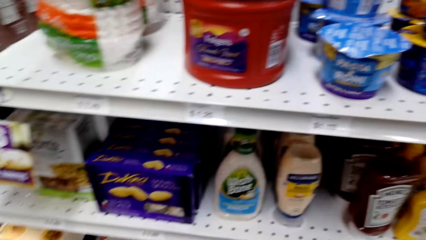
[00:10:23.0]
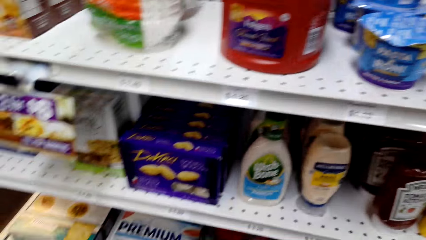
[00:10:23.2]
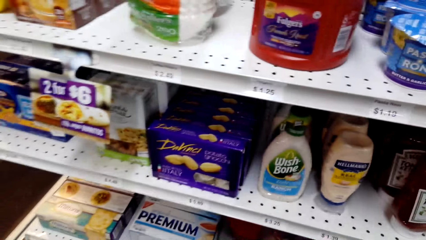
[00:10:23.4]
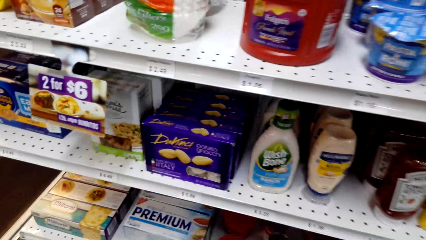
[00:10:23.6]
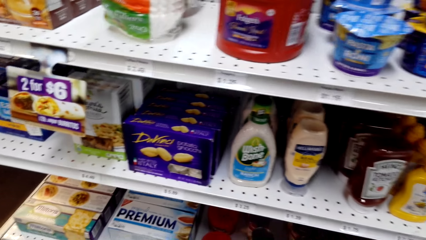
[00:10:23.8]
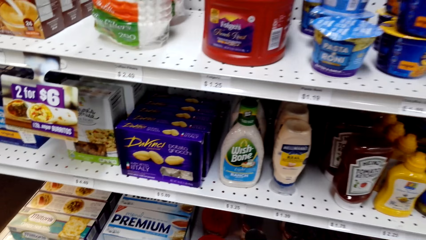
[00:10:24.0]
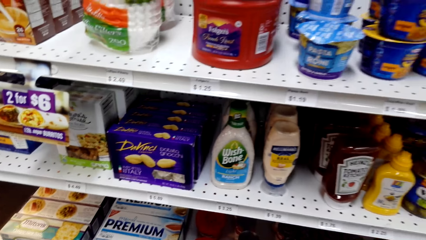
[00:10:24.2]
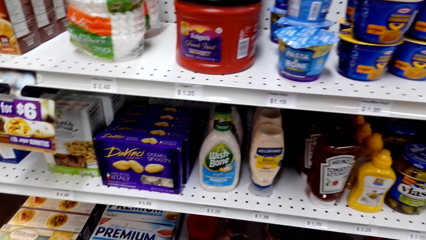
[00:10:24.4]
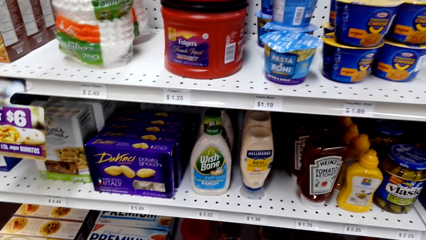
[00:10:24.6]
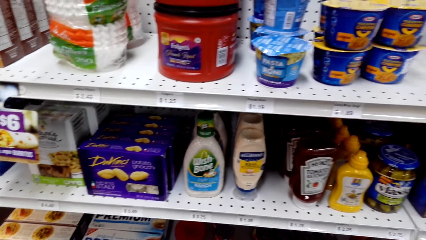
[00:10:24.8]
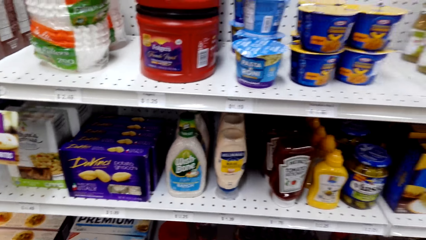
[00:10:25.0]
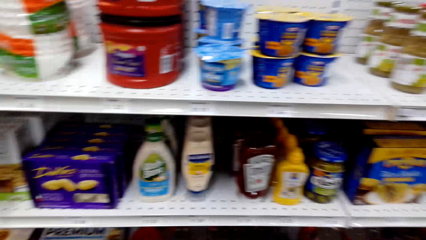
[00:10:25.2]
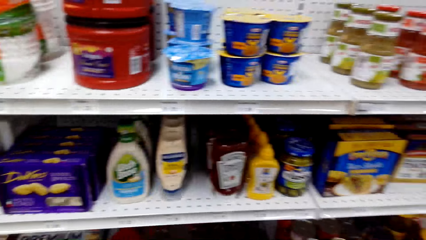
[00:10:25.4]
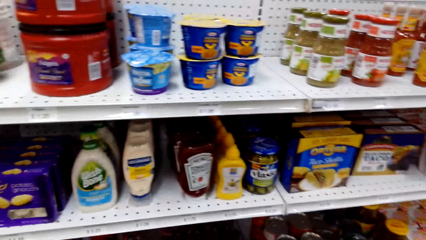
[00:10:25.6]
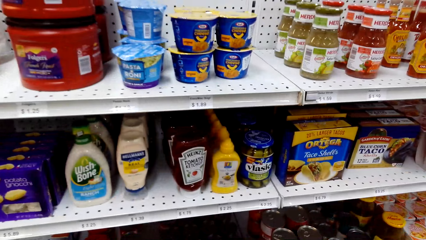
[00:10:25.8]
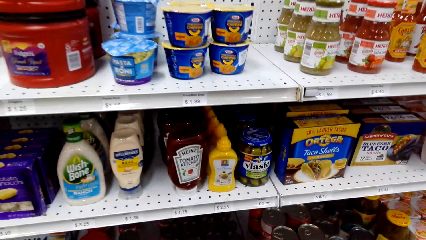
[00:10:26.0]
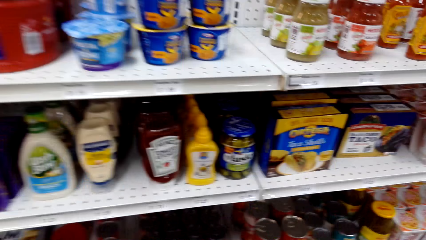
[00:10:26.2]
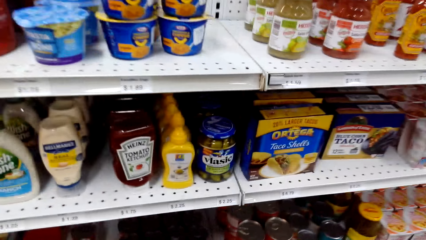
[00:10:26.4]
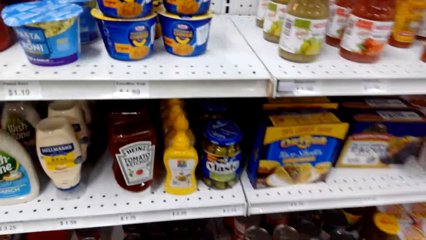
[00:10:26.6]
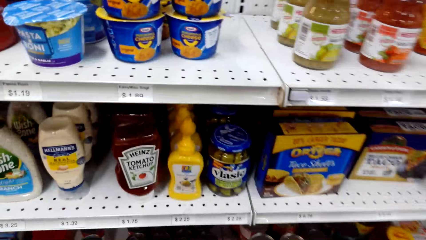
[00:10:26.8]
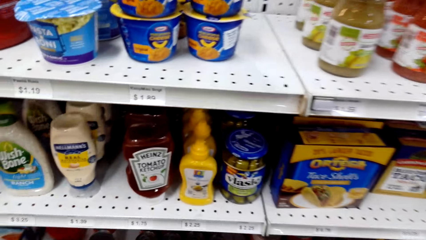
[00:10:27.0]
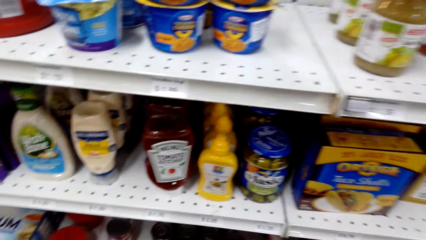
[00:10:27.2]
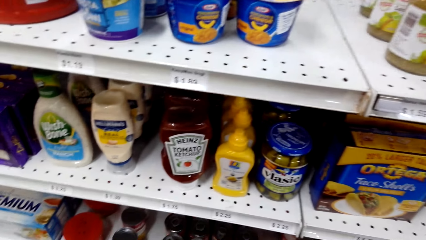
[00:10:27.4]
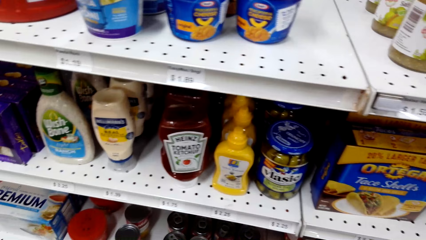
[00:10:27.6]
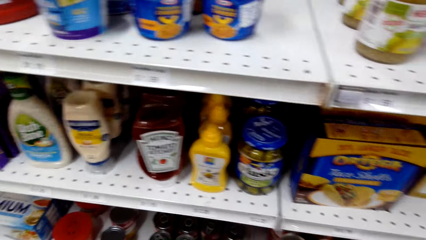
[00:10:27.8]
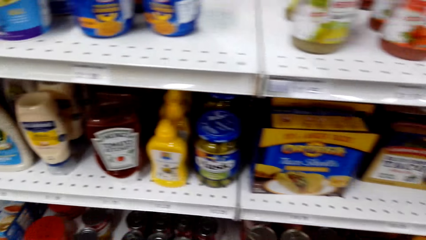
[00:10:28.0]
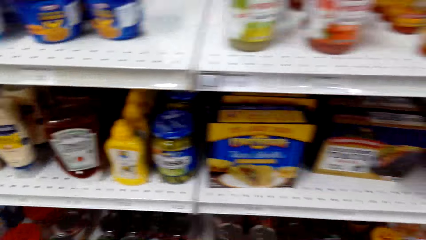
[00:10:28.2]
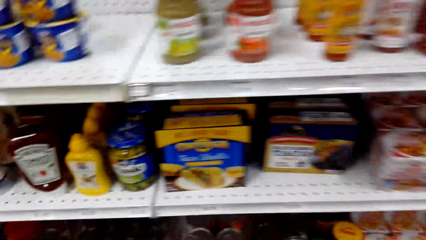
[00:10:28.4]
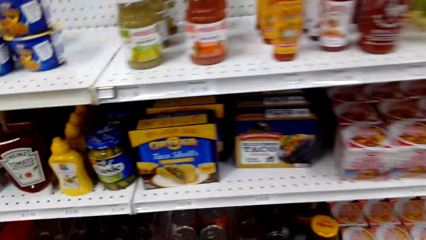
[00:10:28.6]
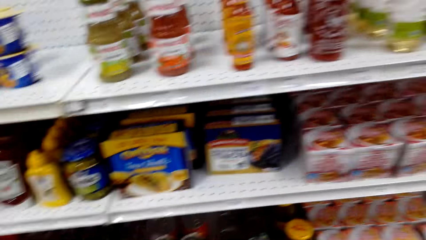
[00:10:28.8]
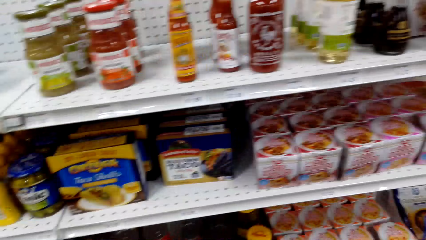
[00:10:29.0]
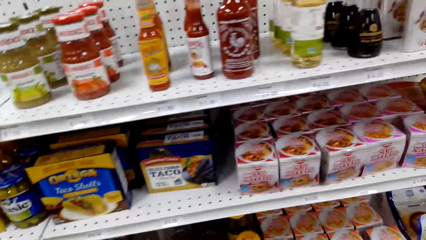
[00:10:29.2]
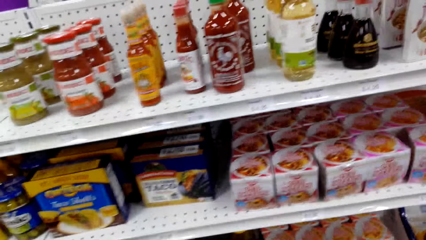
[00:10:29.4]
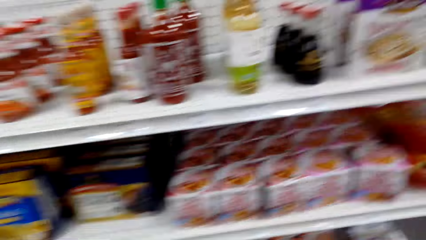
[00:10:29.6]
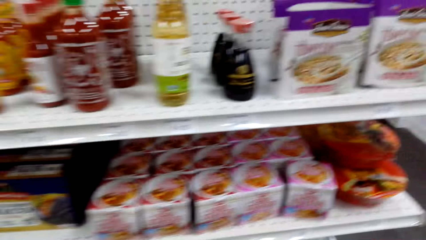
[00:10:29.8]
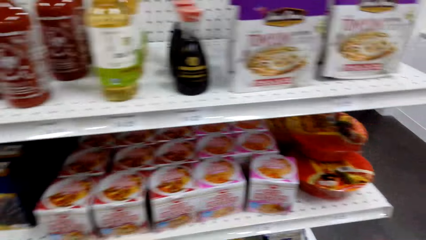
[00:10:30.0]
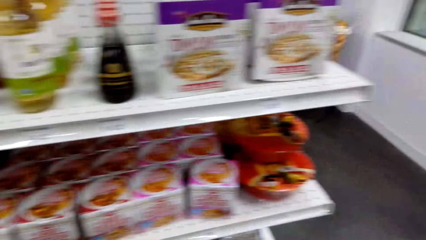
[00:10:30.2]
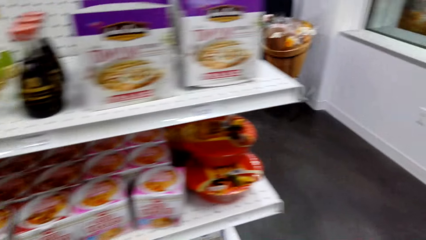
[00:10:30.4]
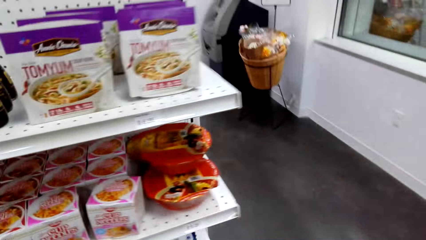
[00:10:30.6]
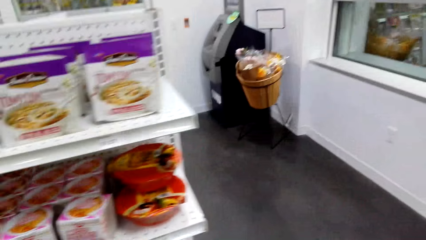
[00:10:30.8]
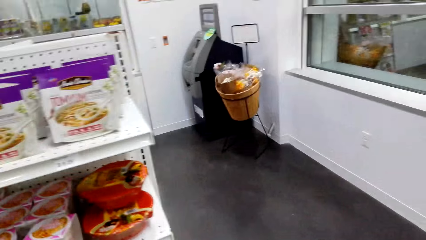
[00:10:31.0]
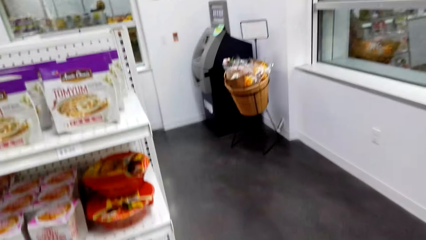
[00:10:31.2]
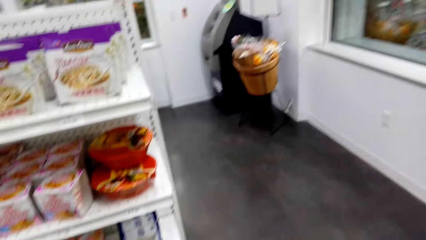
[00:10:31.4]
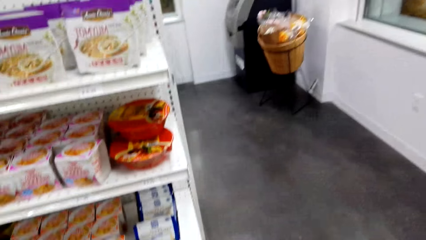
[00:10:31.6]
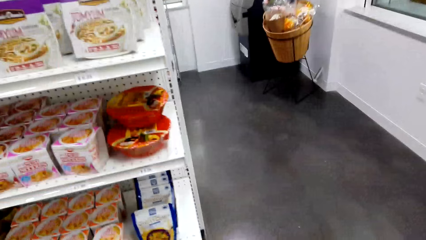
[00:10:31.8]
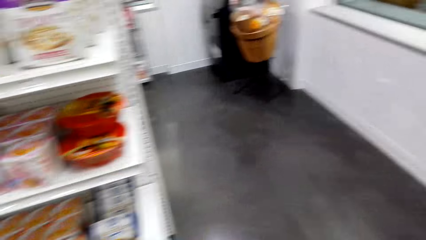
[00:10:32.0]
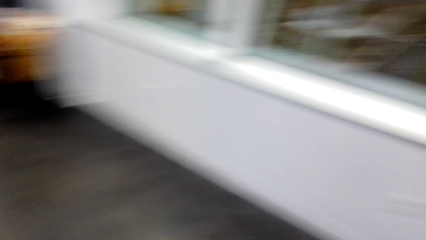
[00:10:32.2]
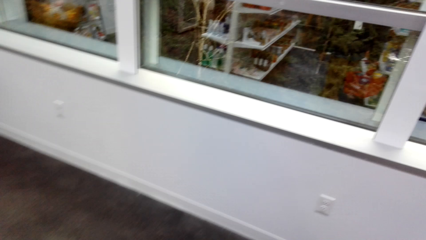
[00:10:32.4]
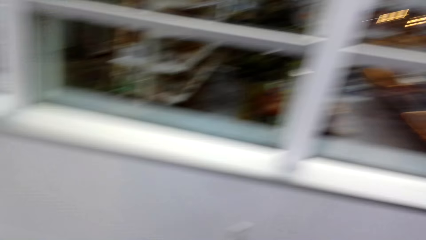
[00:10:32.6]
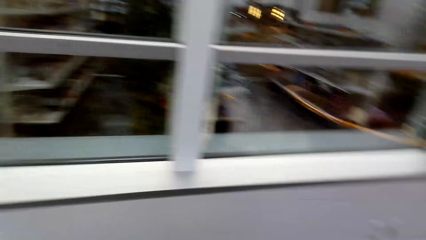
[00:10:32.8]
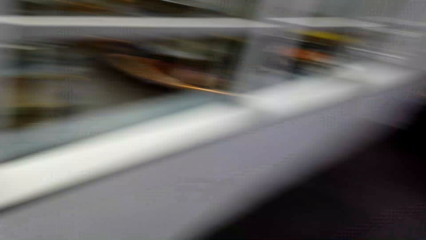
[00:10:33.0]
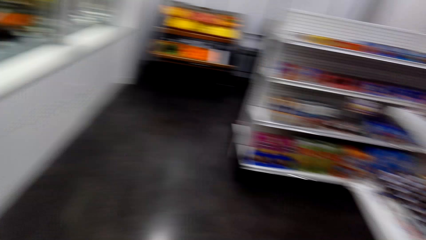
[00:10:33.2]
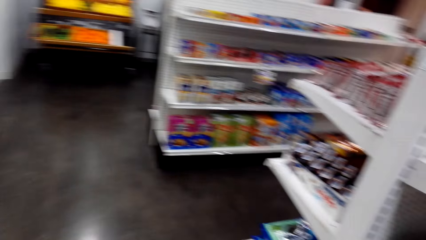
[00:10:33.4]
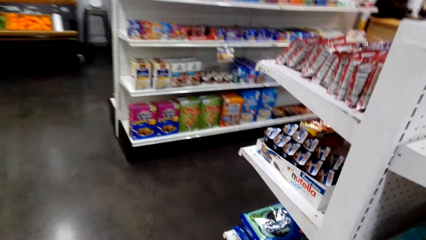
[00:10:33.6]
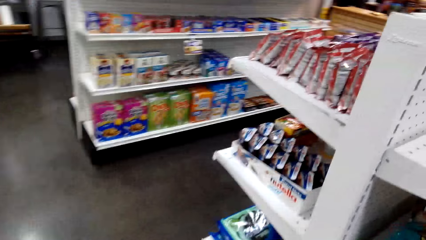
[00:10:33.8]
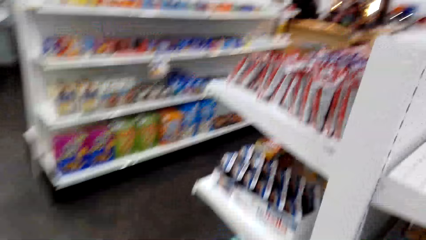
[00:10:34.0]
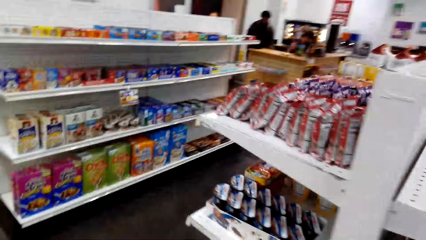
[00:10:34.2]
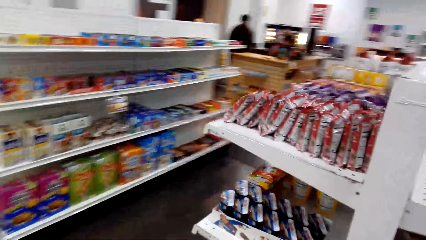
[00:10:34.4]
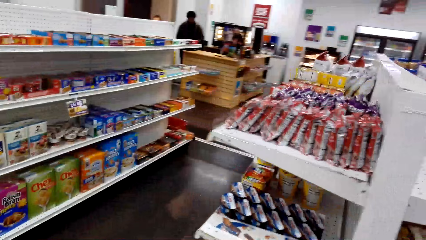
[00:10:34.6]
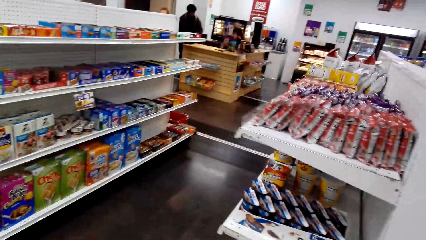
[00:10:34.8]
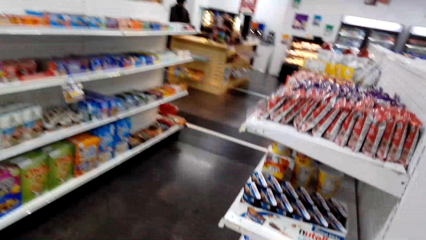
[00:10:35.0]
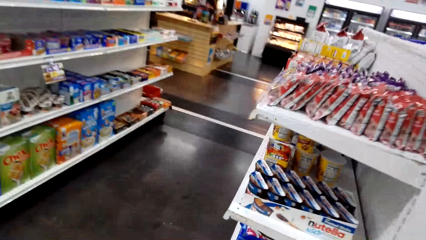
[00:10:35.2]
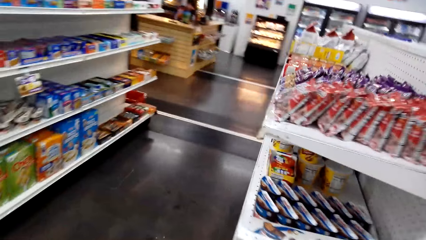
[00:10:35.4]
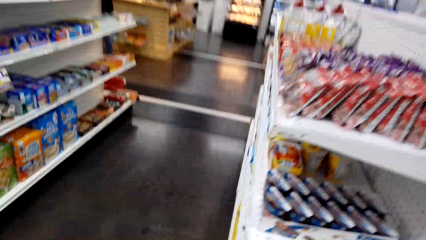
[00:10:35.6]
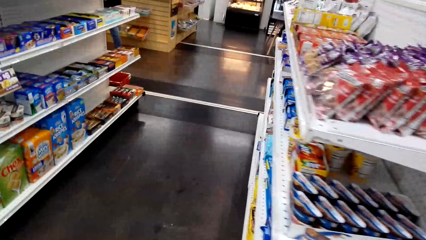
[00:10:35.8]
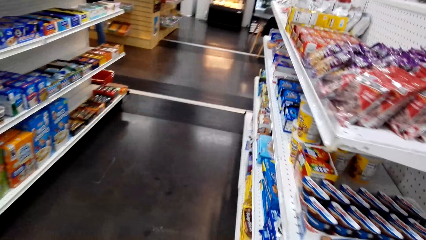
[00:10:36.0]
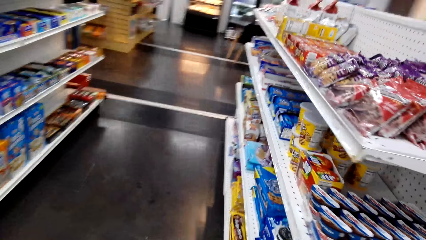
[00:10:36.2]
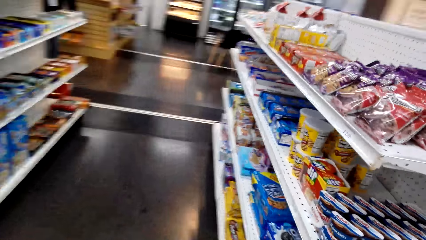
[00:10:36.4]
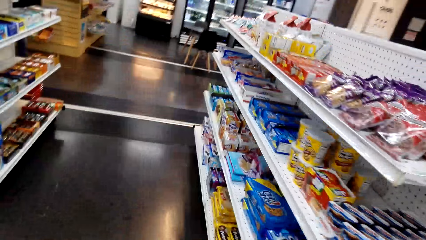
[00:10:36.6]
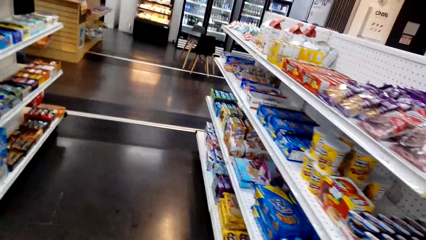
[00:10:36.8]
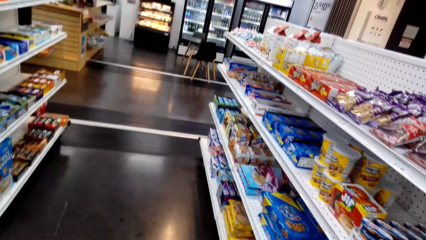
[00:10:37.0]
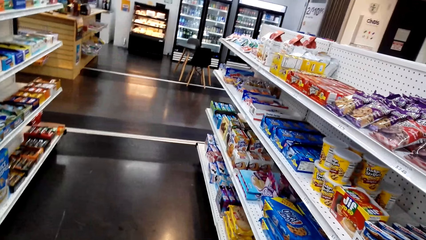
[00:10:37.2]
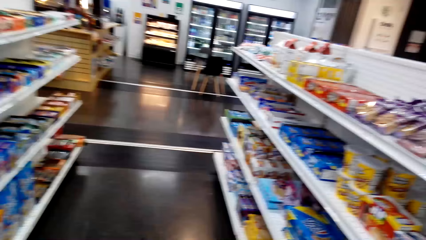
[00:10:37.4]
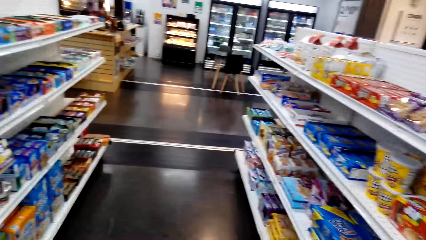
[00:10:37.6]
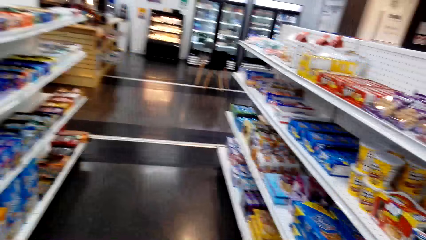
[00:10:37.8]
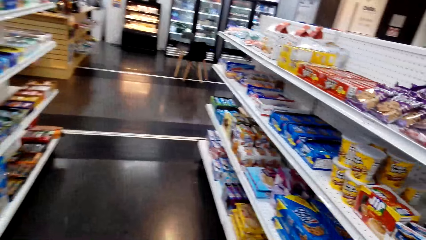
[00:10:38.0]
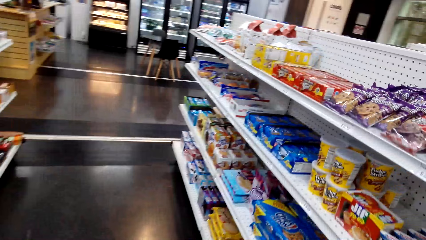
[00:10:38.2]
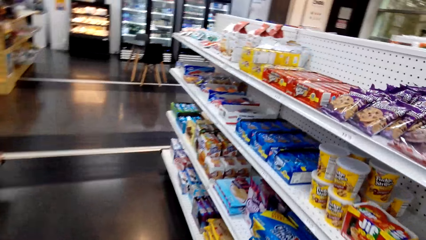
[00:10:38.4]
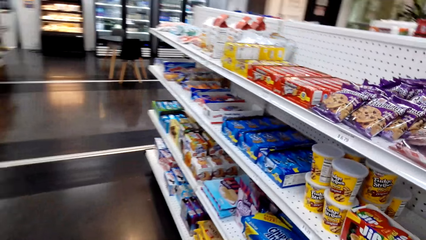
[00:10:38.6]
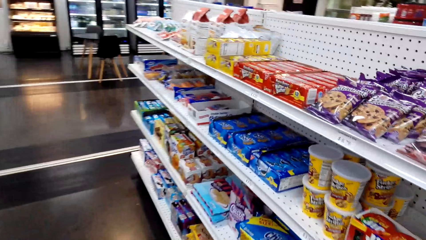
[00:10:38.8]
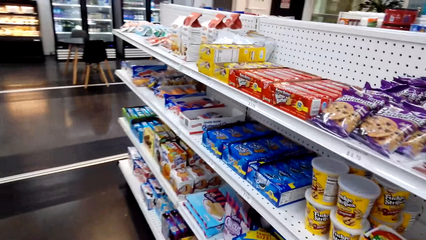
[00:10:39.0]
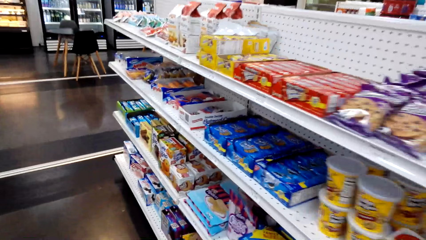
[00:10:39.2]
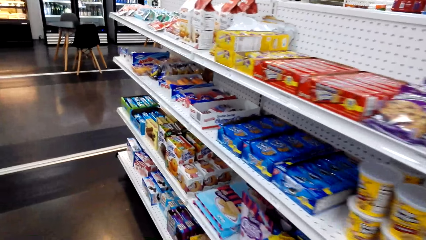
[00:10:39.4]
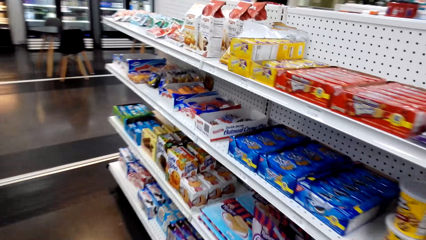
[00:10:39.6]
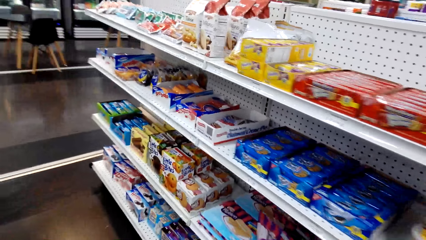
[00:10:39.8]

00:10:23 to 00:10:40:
The camera wearer walks around. They turn to the side. They walk around.
